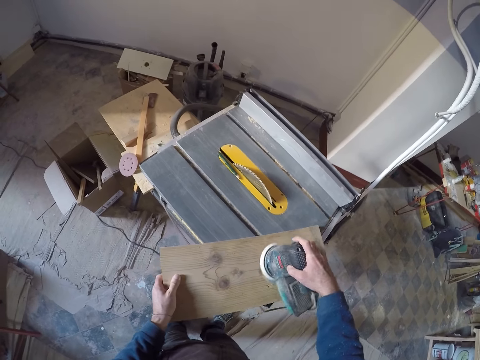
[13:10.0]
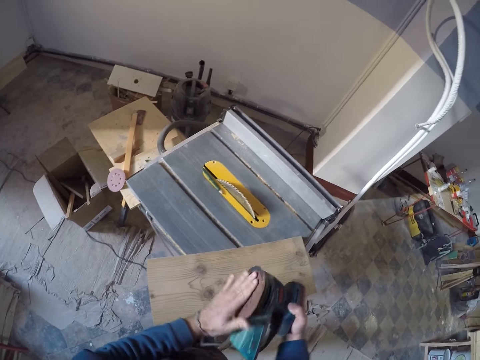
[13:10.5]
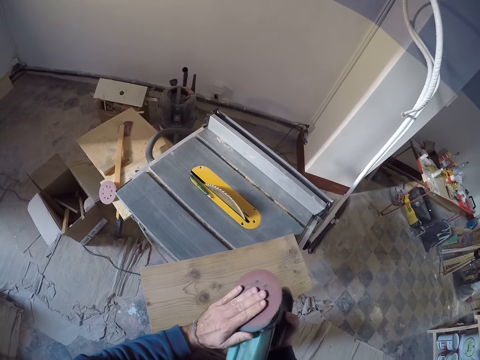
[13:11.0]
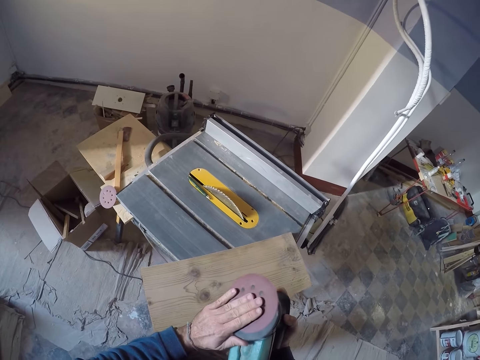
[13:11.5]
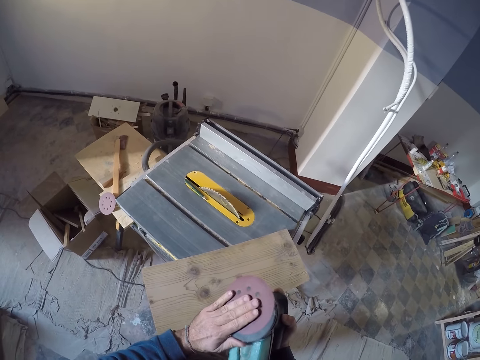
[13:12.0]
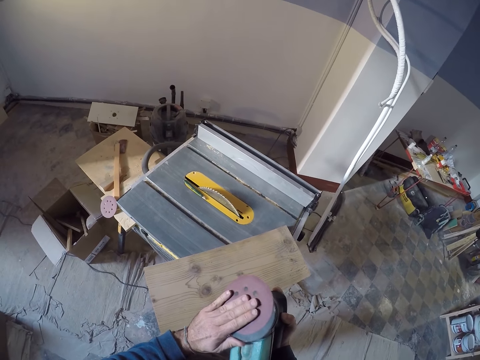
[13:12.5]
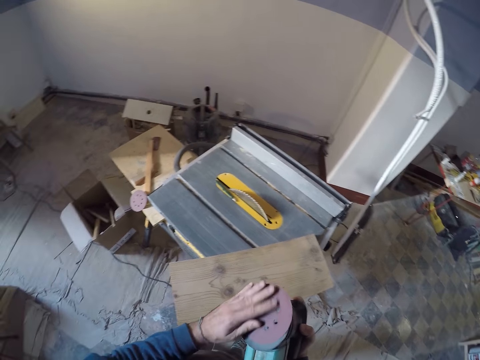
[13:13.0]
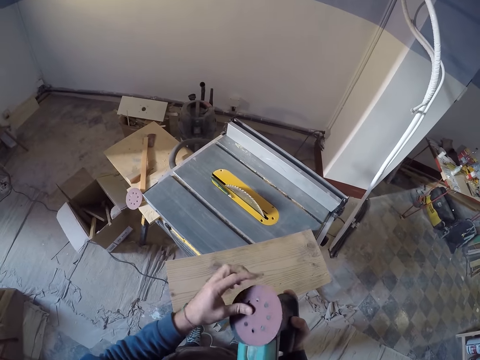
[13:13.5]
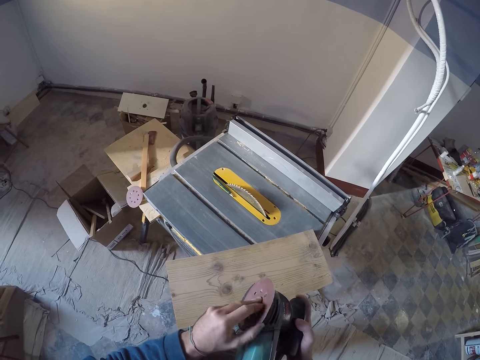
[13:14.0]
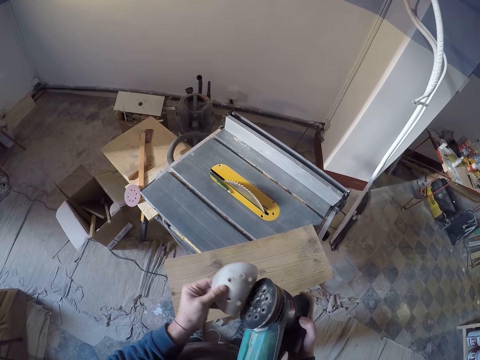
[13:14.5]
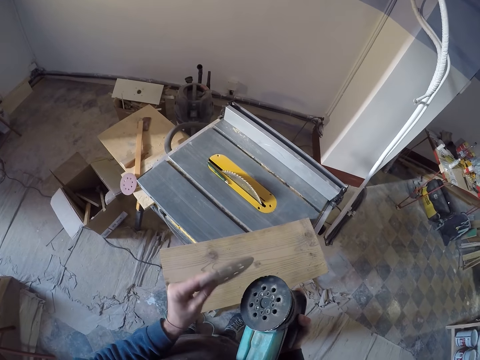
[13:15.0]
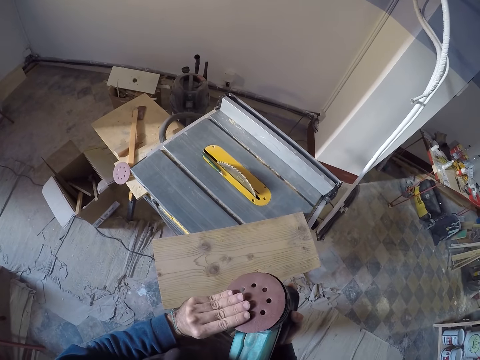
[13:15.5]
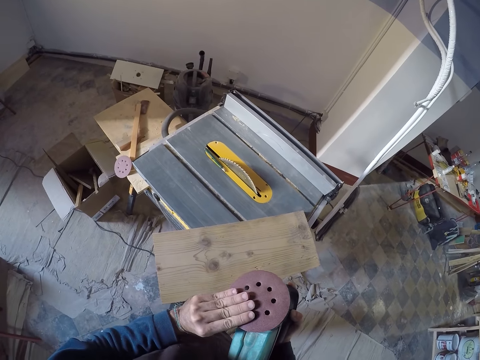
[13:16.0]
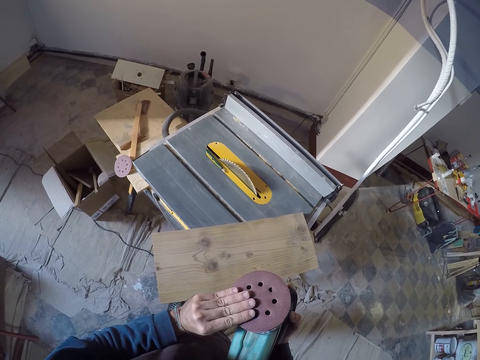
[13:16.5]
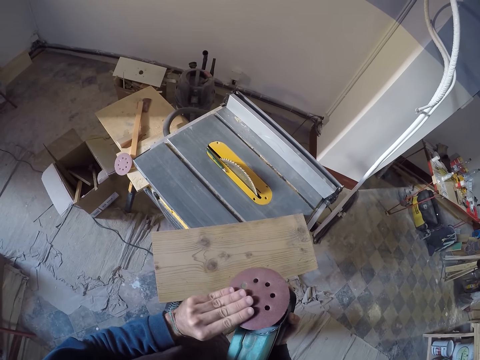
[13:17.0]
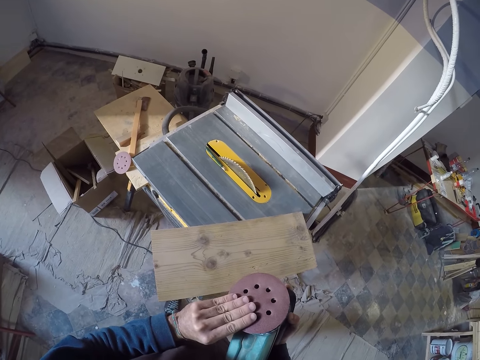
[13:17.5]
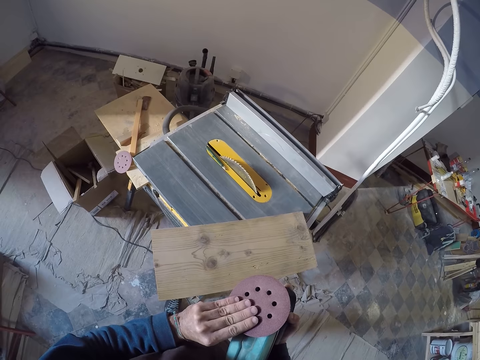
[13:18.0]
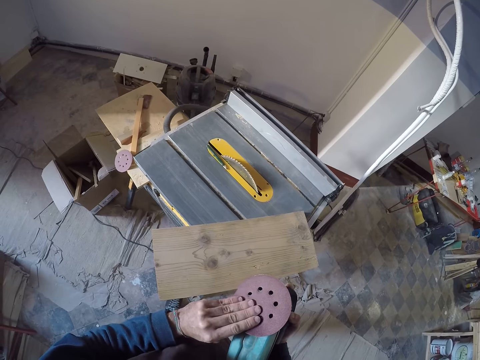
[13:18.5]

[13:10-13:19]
The camera wearer feels the sander disc on the orbit sander with his left hand. He removes the sander disc from the orbit sander with his left hand. He puts the sander disc on the orbit sander with his left hand.

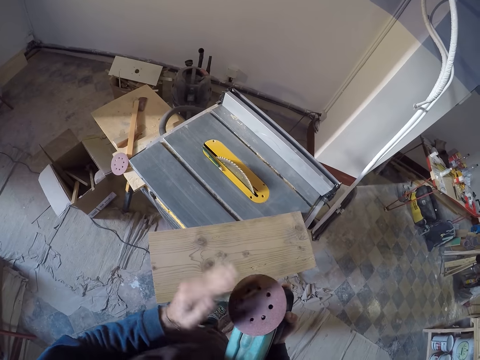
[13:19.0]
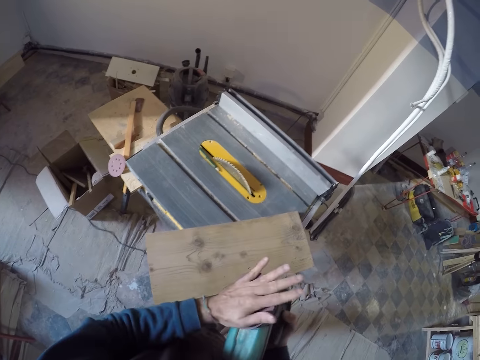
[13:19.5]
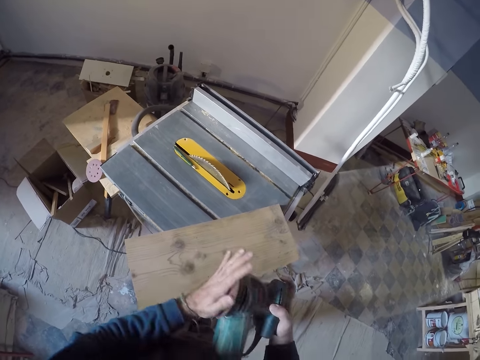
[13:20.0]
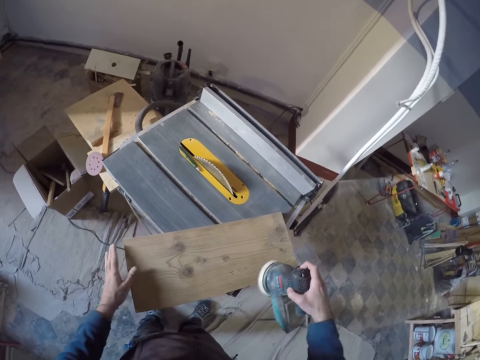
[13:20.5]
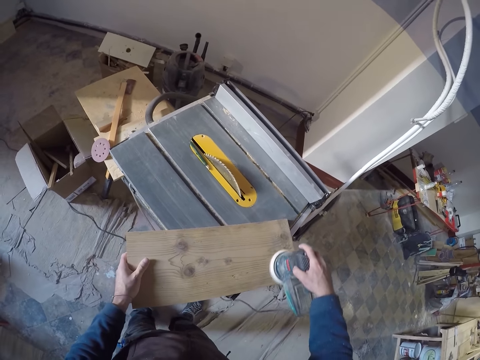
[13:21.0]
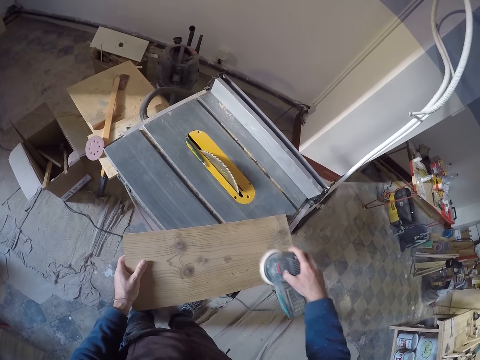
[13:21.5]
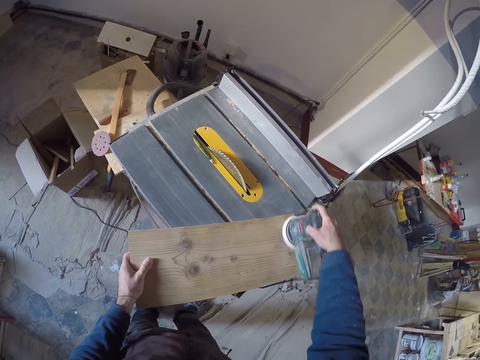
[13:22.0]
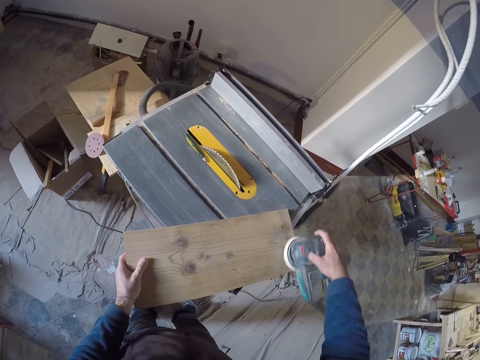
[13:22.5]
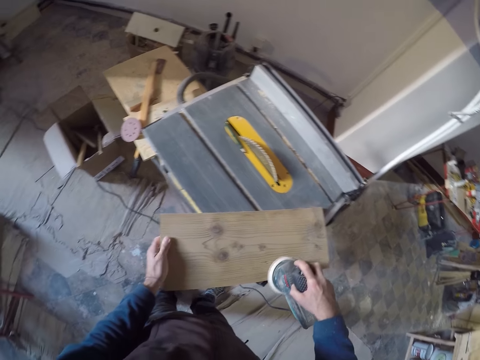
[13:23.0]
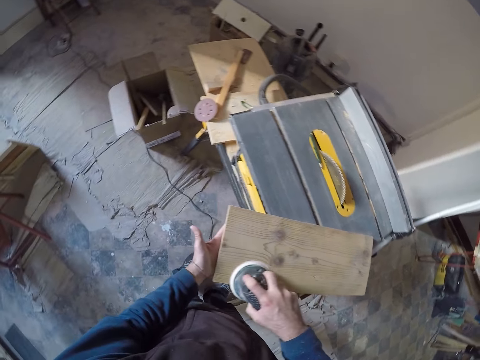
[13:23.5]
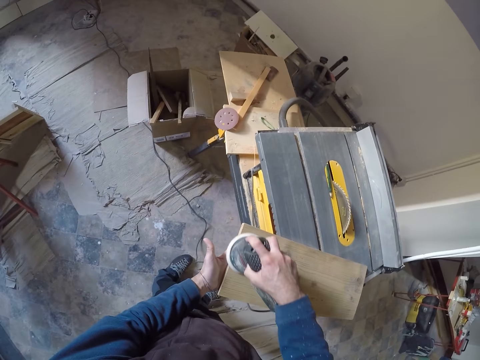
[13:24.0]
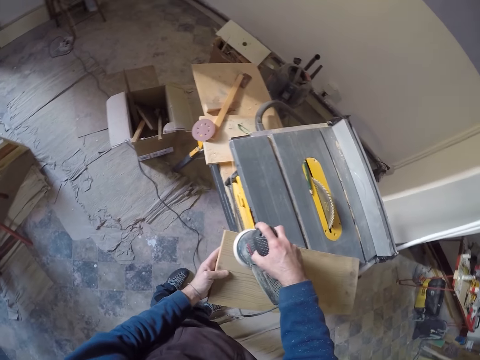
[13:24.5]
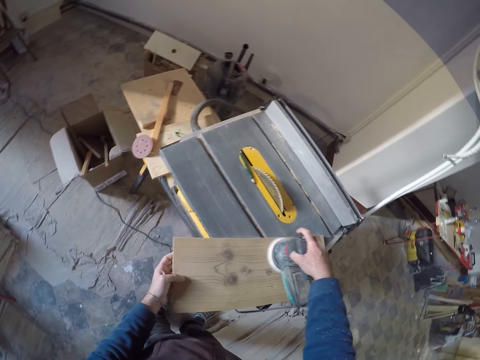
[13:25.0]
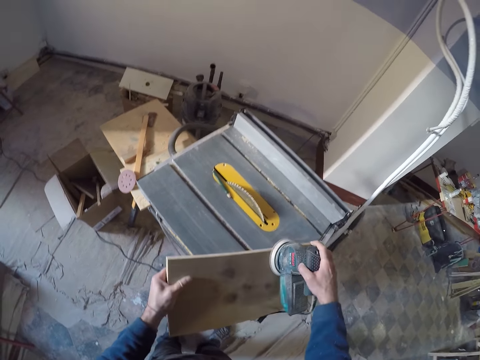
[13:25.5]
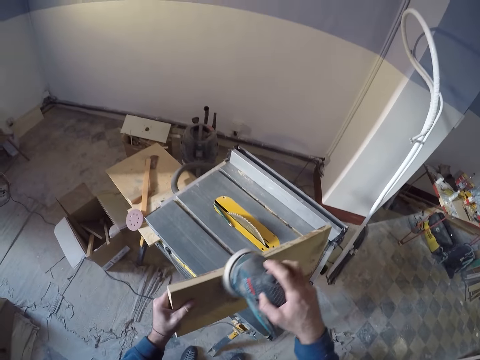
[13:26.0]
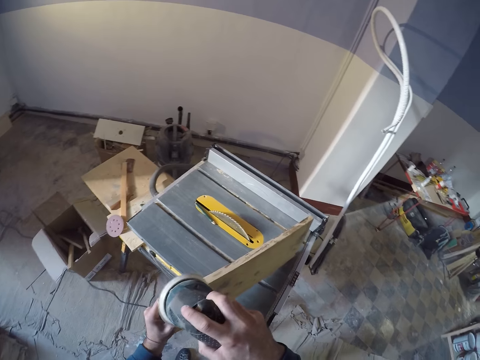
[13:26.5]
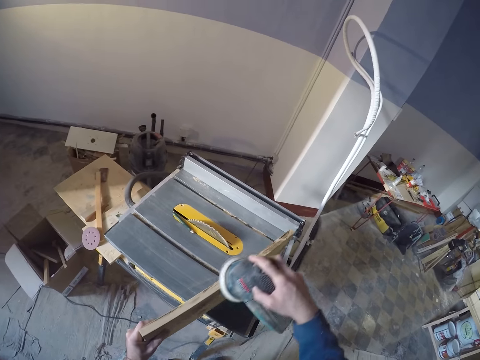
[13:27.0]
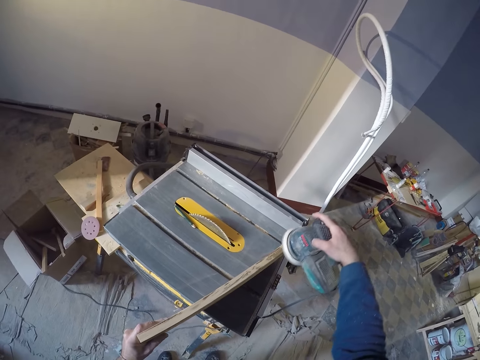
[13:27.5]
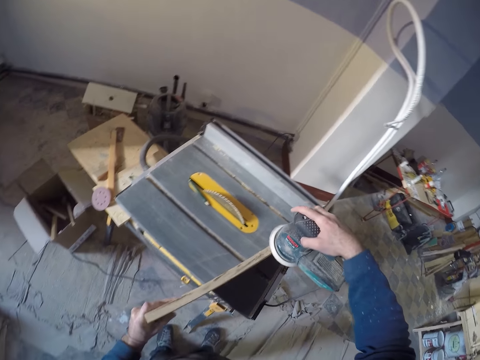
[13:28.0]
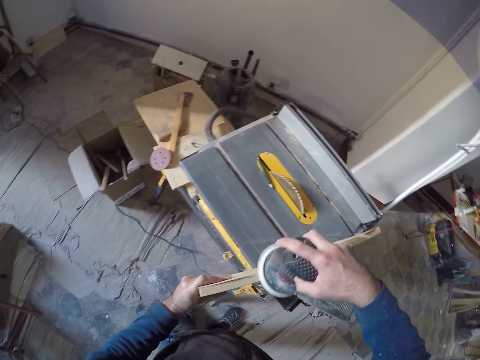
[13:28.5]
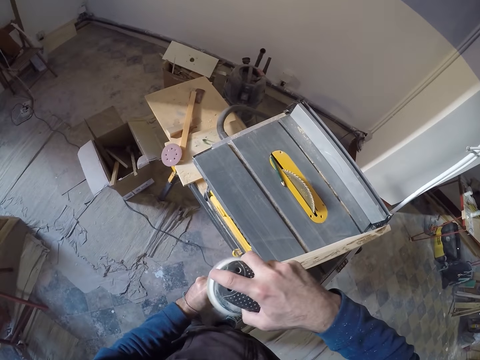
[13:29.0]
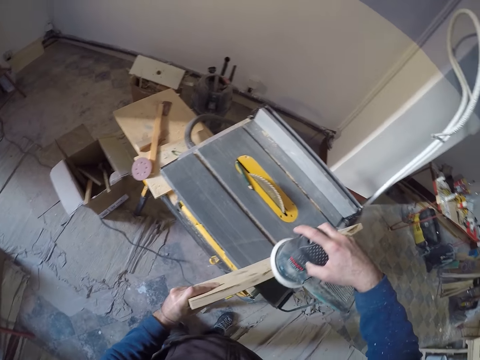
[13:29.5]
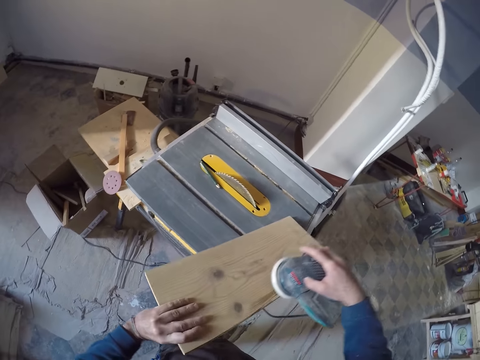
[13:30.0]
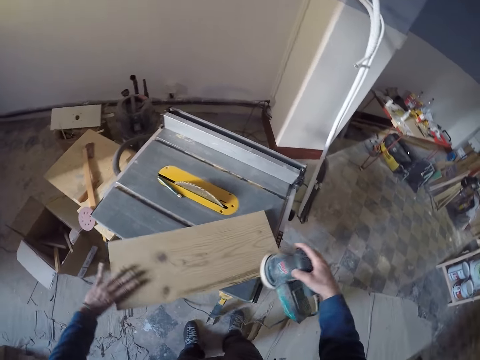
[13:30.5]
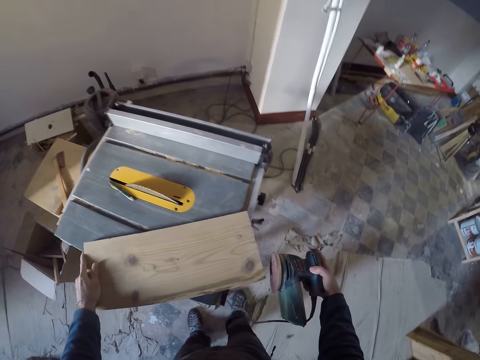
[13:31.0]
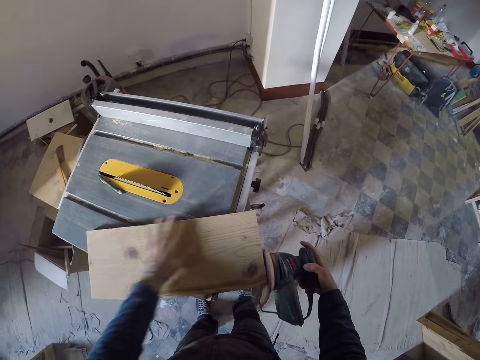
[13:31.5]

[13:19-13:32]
The camera wearer hits the sander disc on the orbit sander with his left hand. He places his left hand on the wood plank. He smoothens the wood plank with the orbit sander in his right hand. He adjusts the wood plank on the table saw with his left hand. He lifts the piece of wood. He smoothens the piece of wood. He moves the piece of wood. He moves it again.

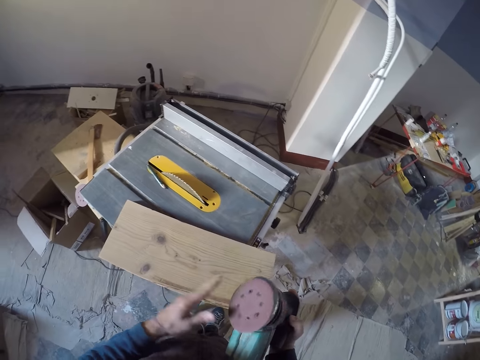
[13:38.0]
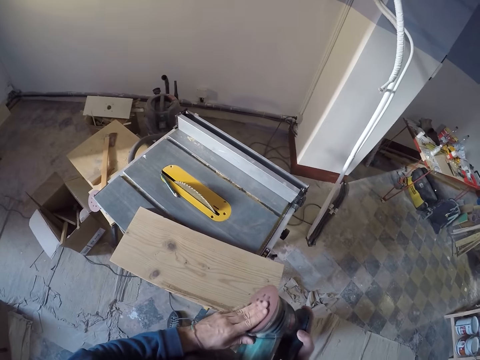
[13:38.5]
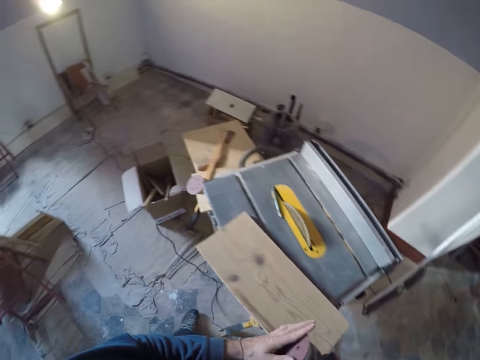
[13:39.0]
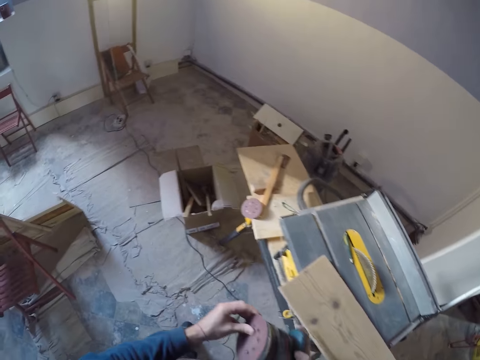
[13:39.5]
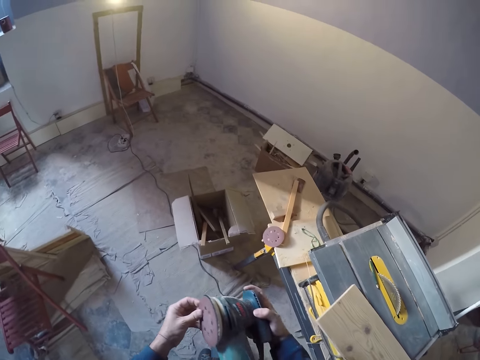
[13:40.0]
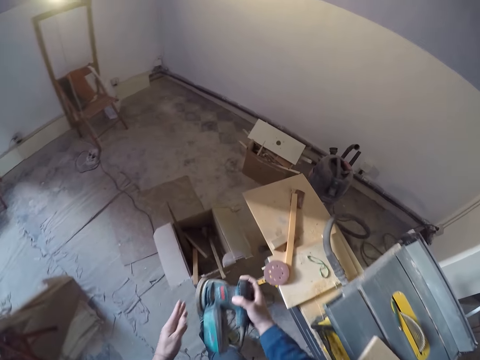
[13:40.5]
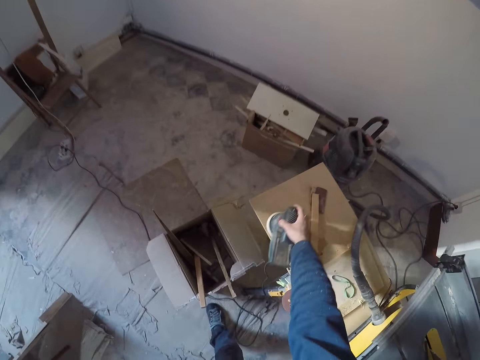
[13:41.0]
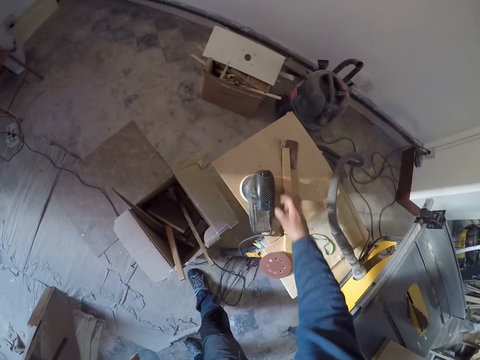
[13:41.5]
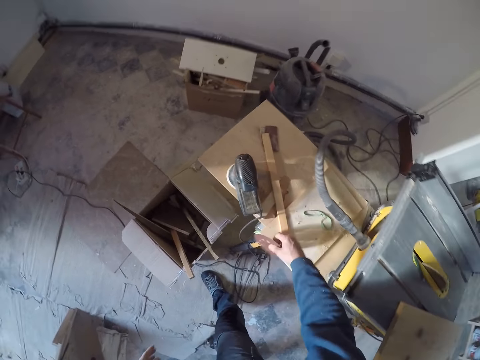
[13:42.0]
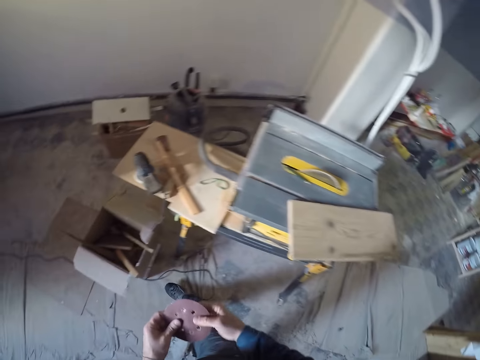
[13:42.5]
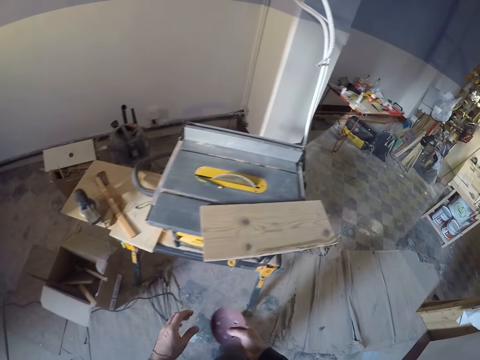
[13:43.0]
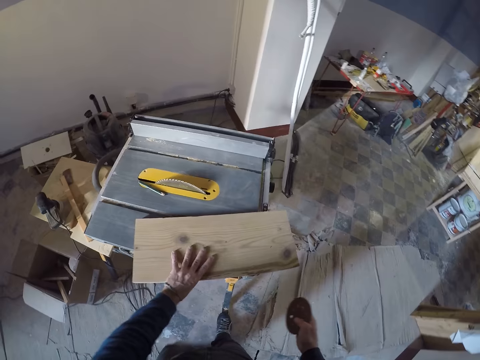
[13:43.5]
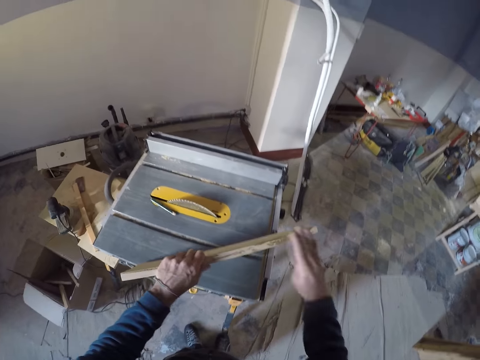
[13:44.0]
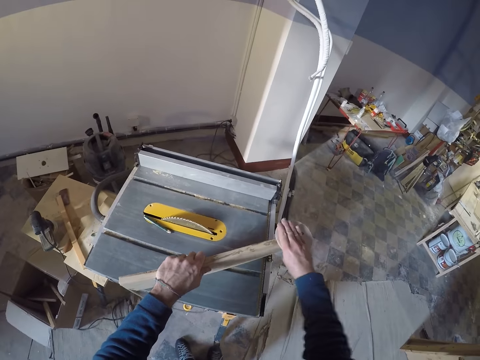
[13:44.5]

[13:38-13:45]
The camera wearer steps forward. He drops the orbit sander on the table with his right hand. He picks up the sander disc from the table with his right hand. He touches the sander disc. He holds the sander disc in both hands. He steps forward. He holds the wood plank on the table saw with his left hand. He lifts the piece of wood. He smoothens the wood plank with the sander disc in his right hand.
